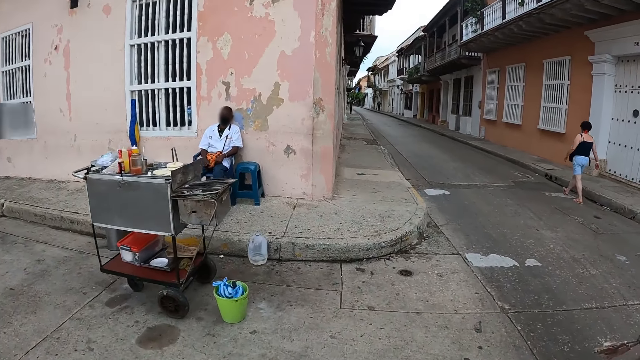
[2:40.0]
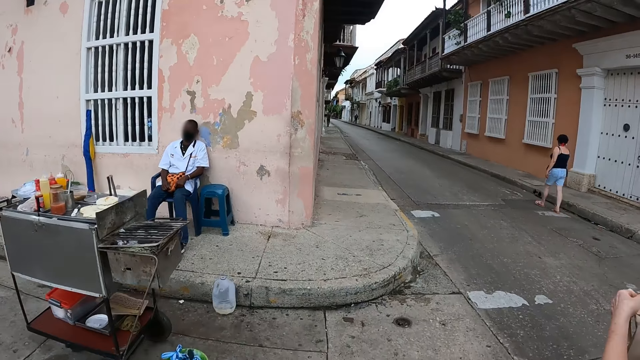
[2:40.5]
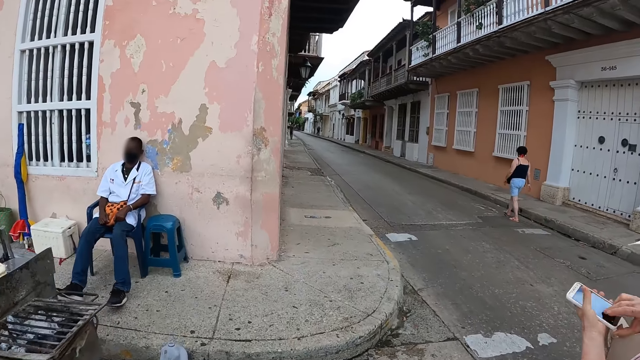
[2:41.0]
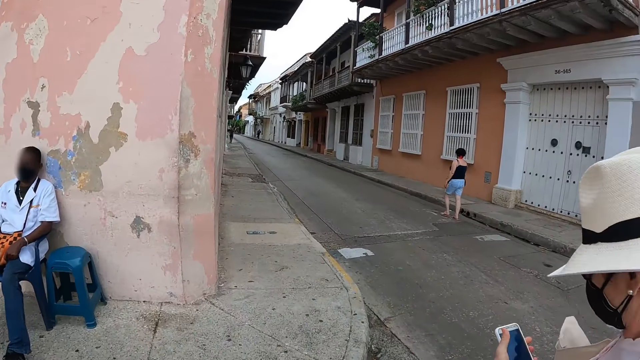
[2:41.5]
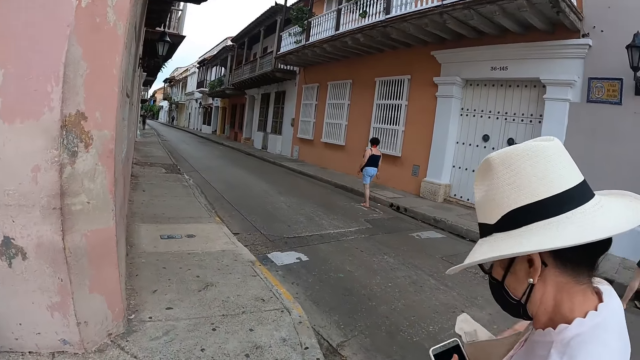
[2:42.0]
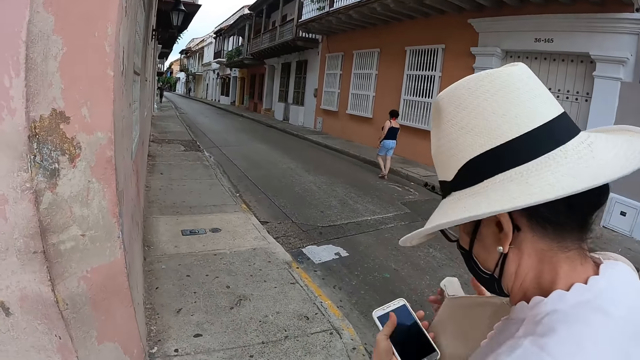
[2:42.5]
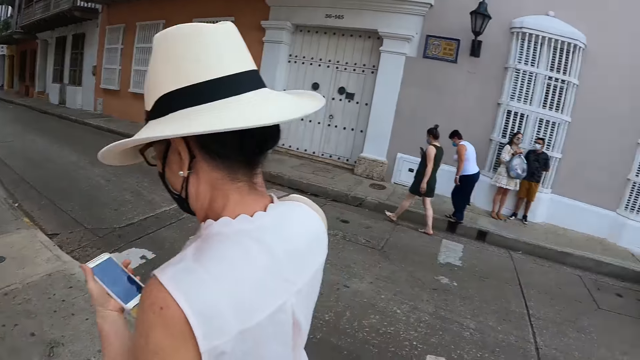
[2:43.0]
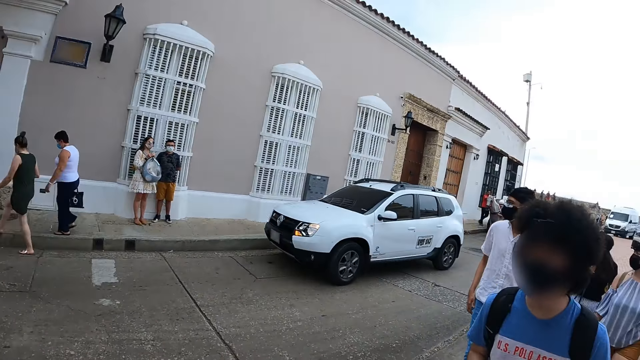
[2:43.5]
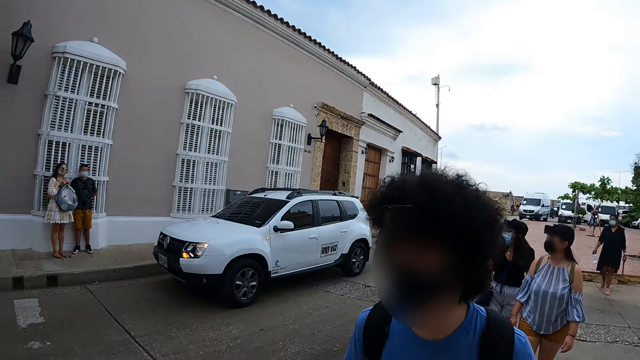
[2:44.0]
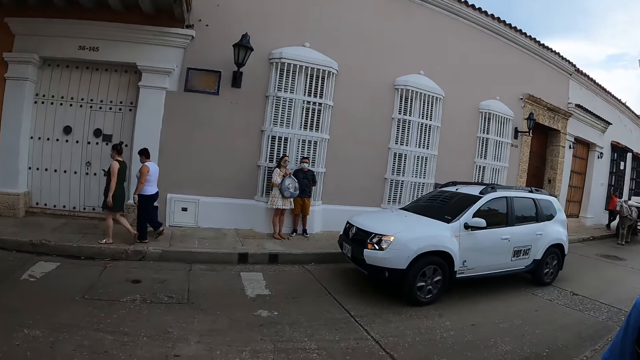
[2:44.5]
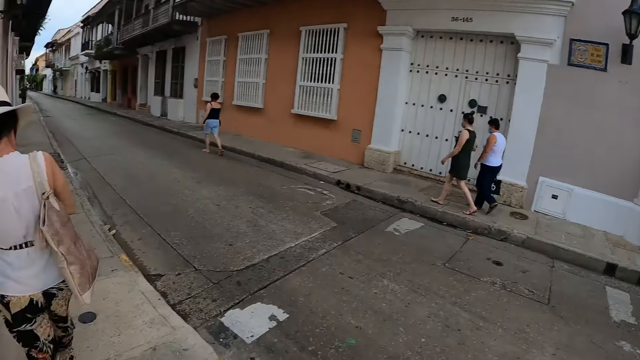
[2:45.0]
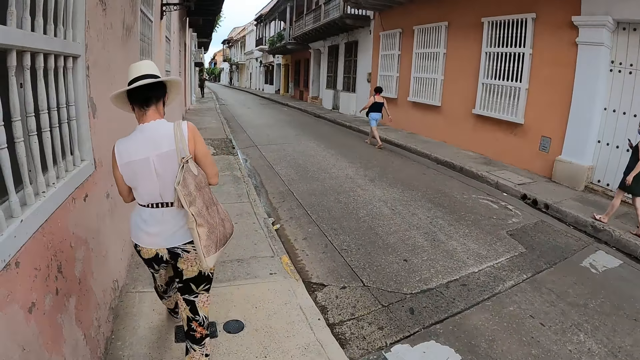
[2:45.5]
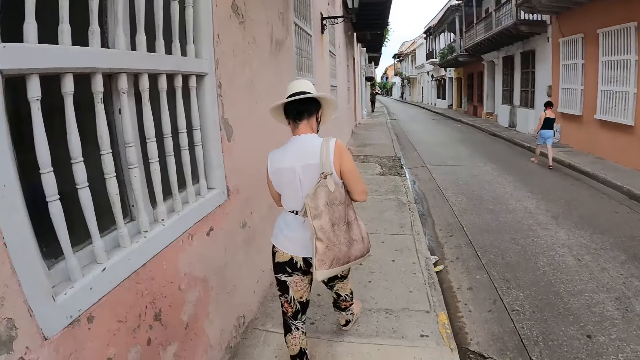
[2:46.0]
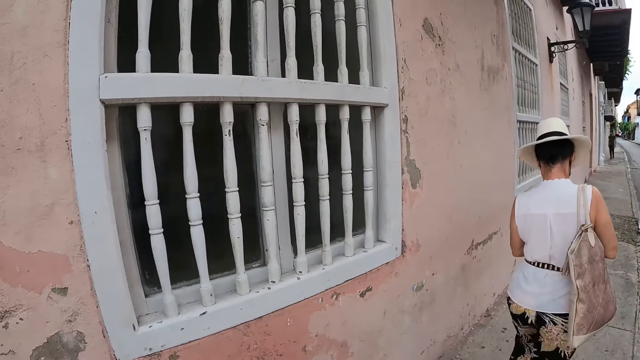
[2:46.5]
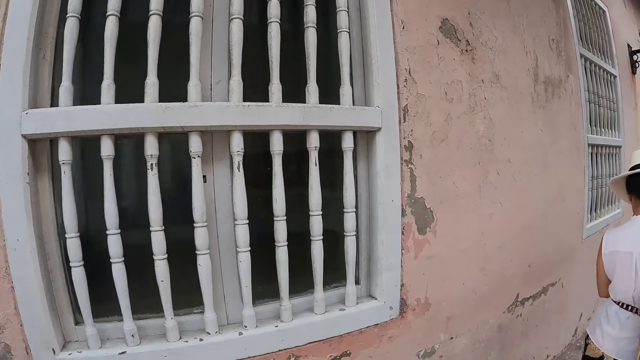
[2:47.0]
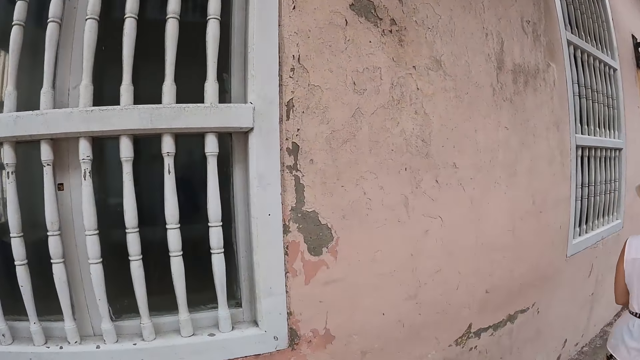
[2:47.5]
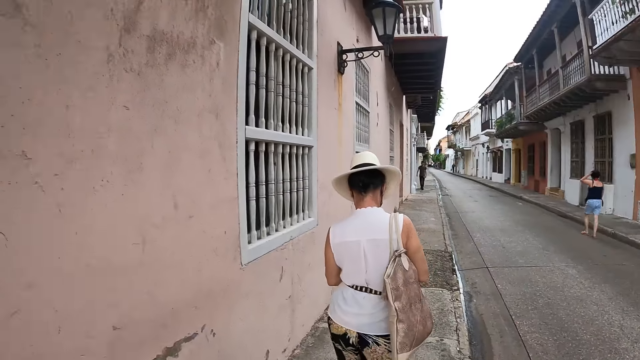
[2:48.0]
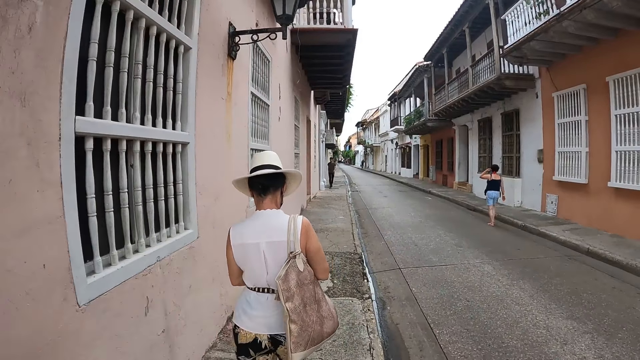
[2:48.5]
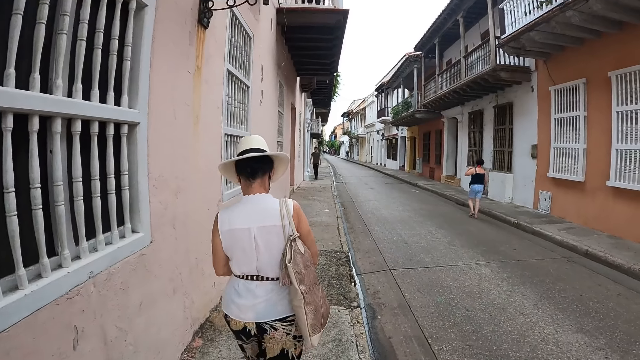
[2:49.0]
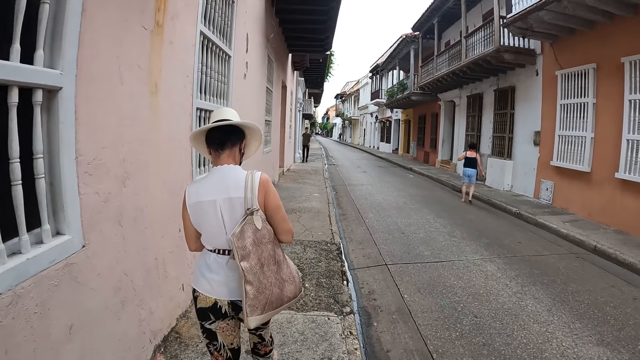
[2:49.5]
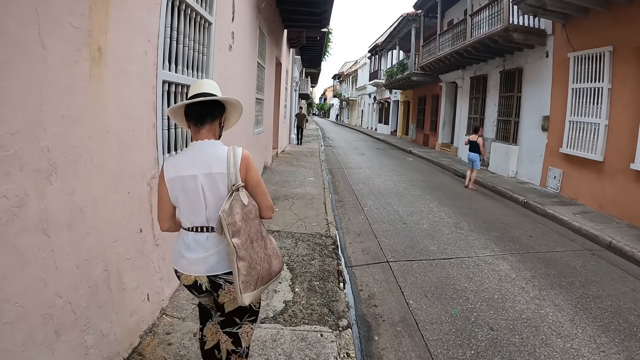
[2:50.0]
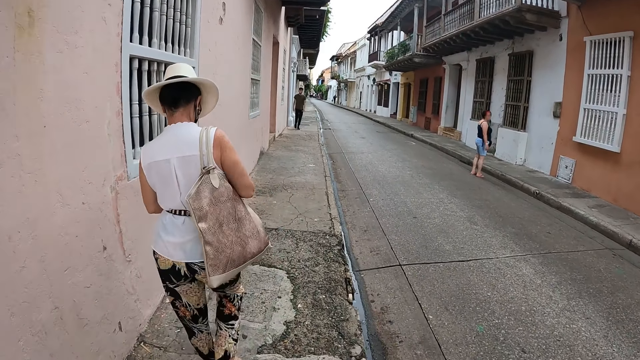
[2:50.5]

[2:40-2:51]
A person holds a phone. The camera wearer turns around. They look around. The person walks around. The camera wearer walks around.

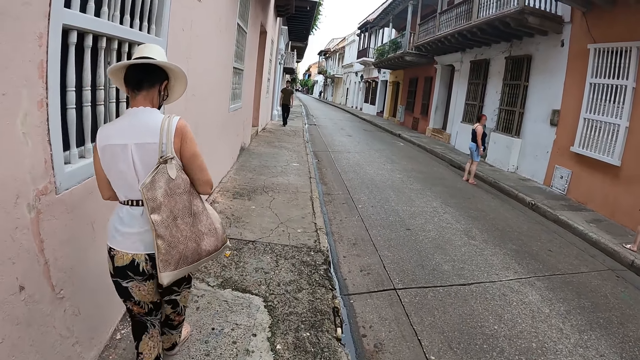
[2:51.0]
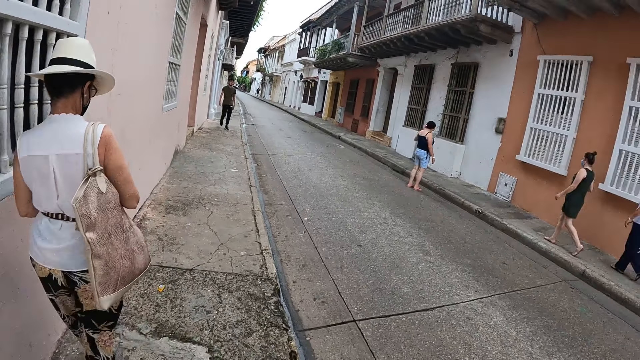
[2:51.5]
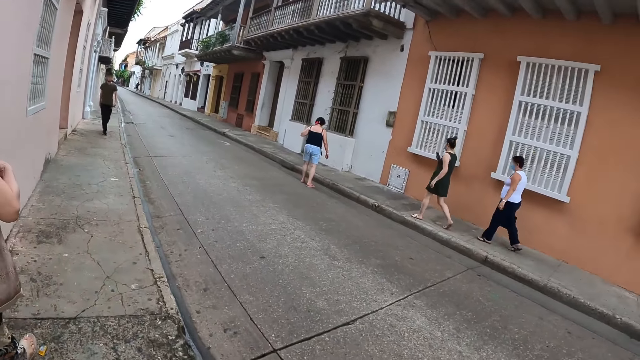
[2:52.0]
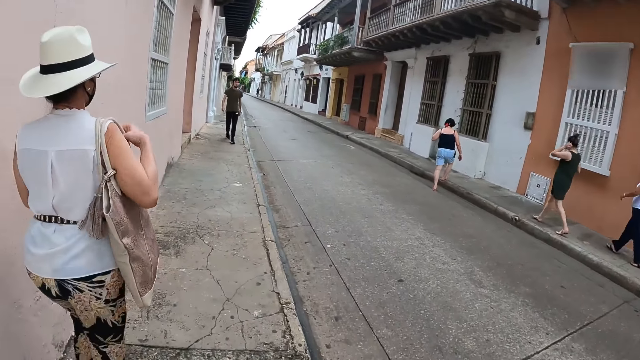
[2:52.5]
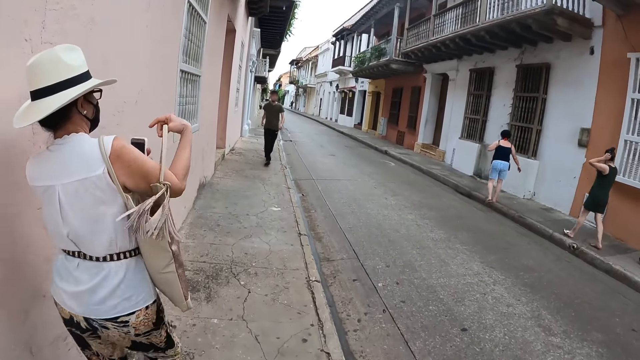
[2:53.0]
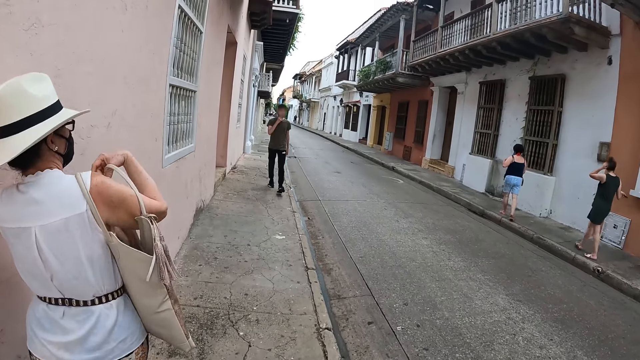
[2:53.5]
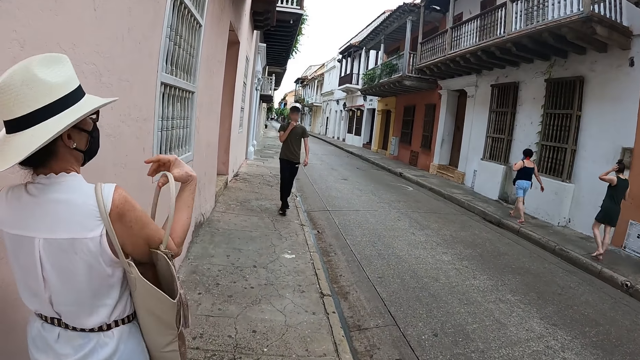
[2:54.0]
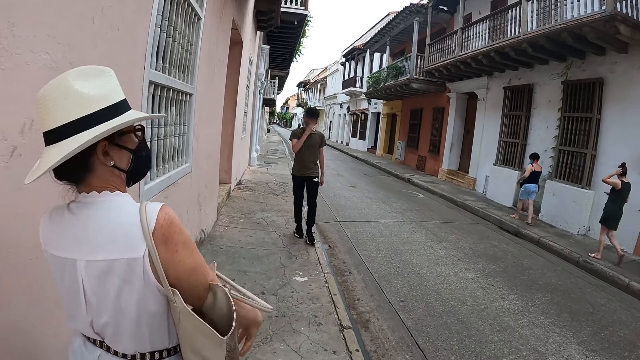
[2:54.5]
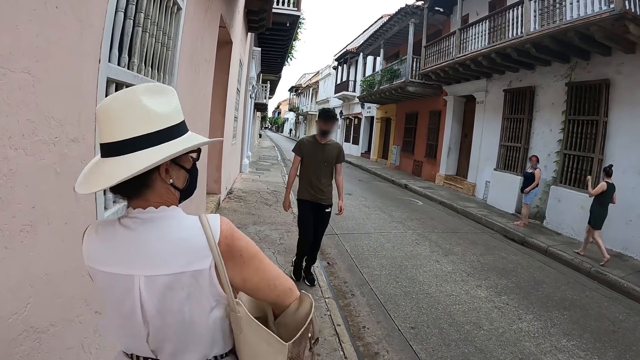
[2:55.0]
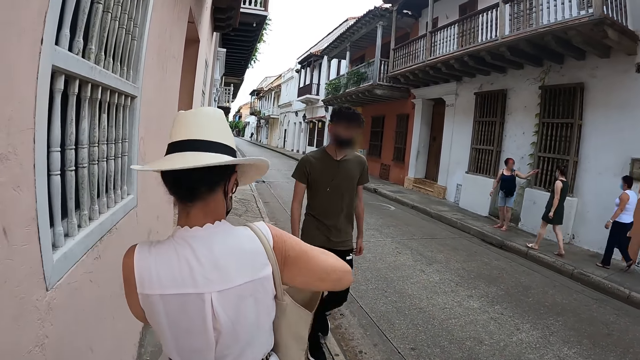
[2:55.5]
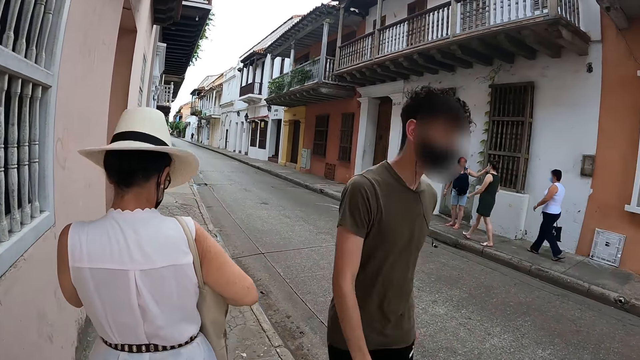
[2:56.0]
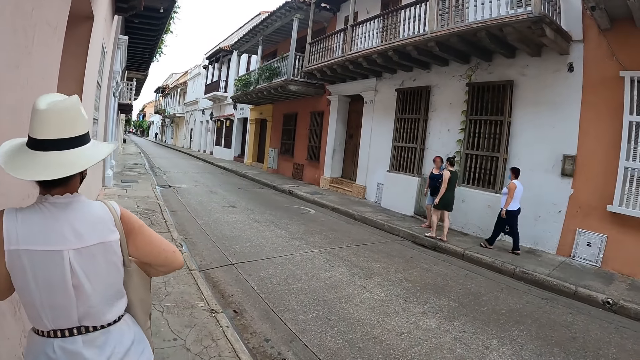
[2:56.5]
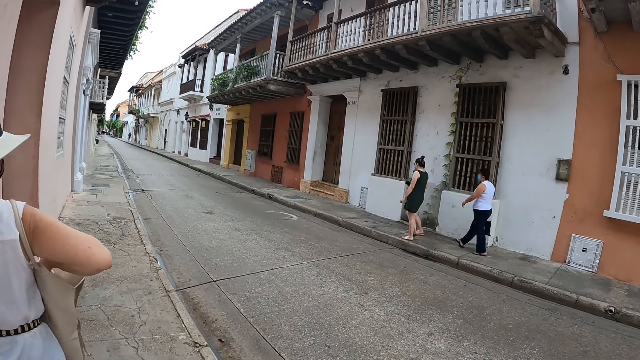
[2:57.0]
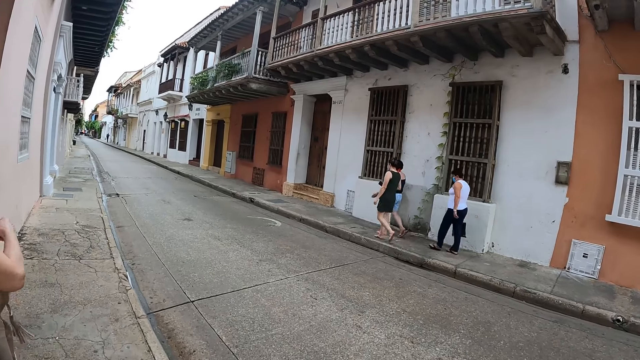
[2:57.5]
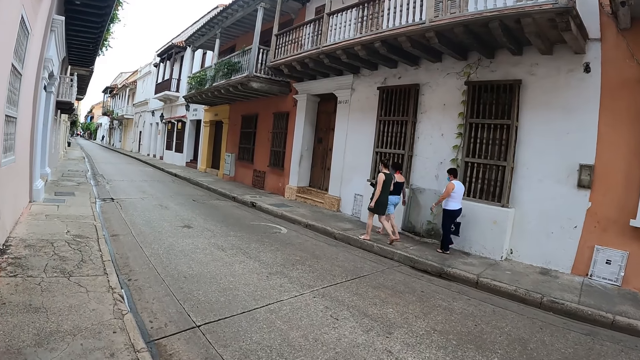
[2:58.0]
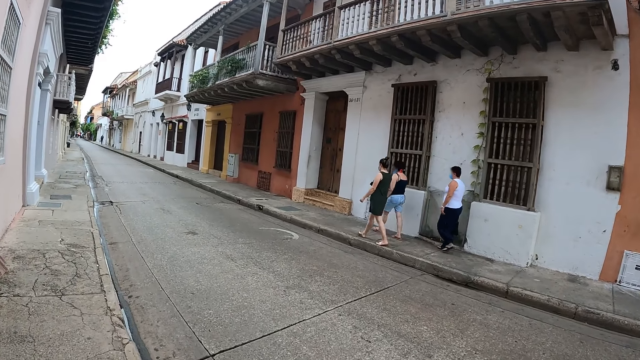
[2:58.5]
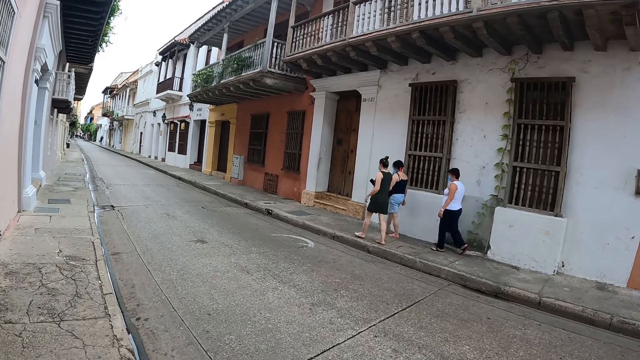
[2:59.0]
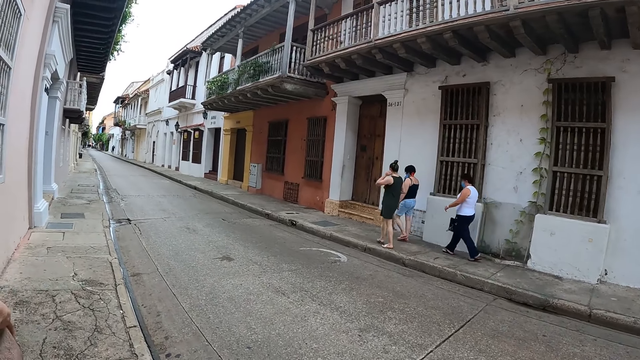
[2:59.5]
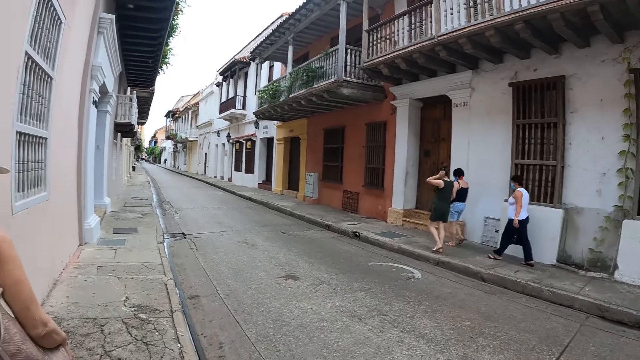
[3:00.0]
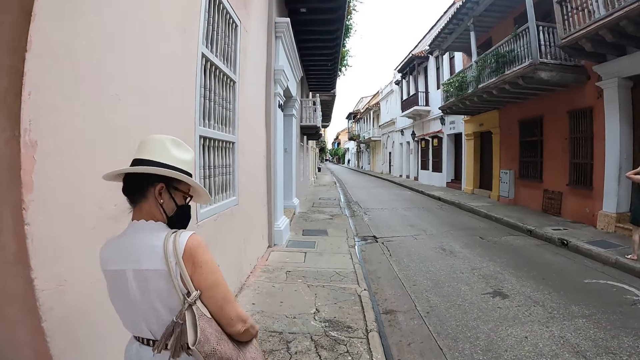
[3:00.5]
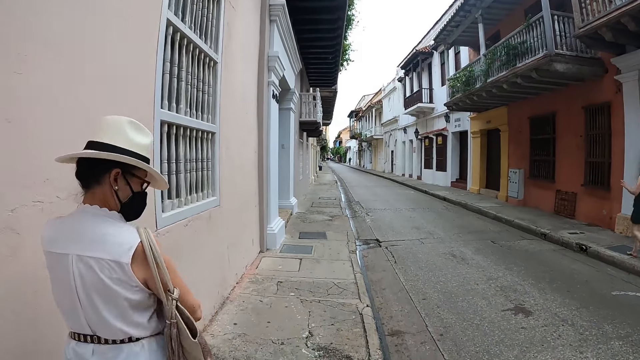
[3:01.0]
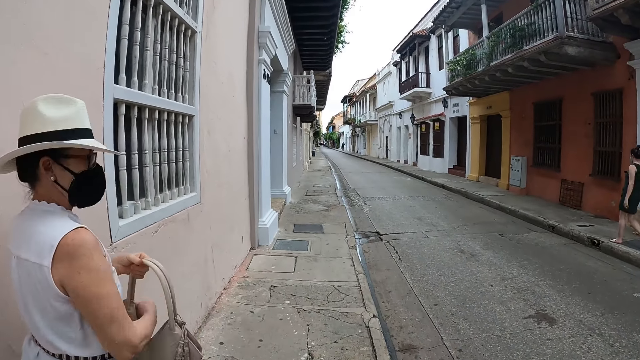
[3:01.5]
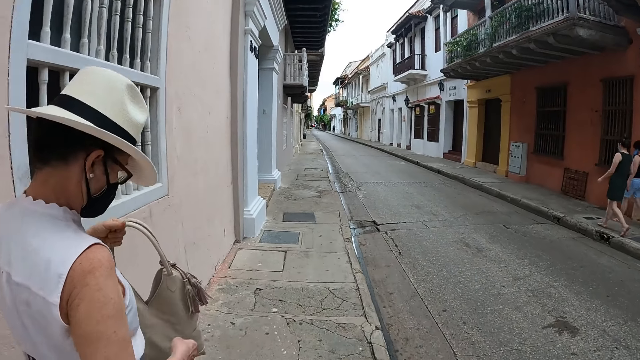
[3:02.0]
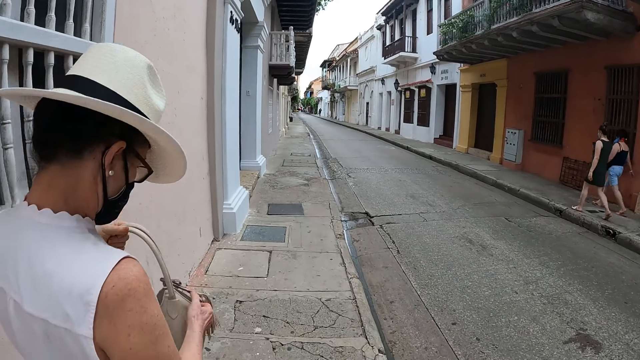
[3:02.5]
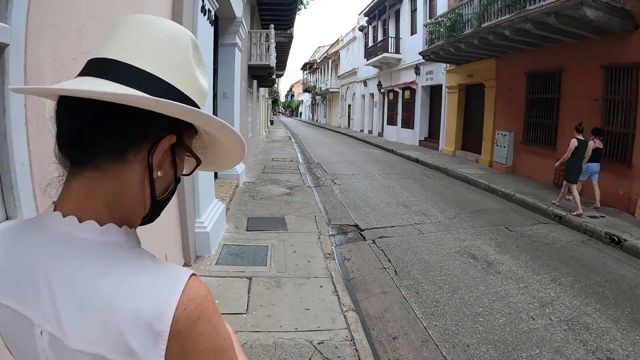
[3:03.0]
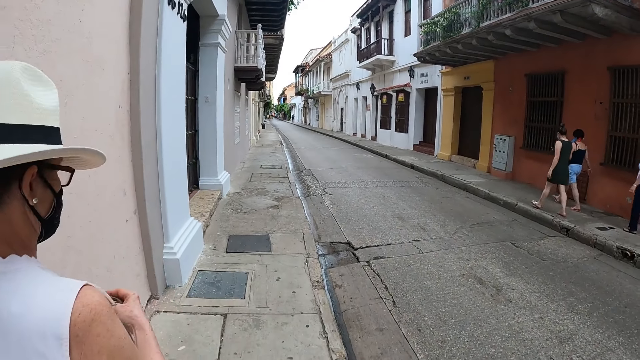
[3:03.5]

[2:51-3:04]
A lady puts a phone in a handbag. The camera wearer walks around. The lady walks around, holds the handbag and touches the handbag.
